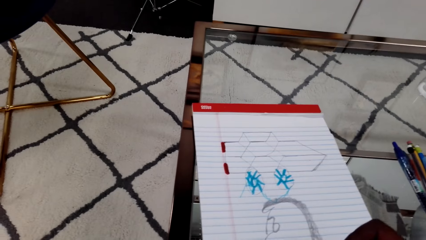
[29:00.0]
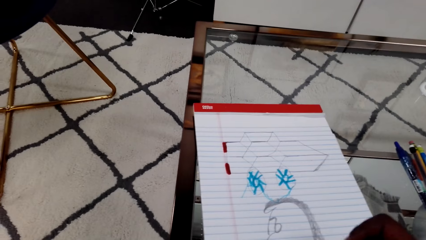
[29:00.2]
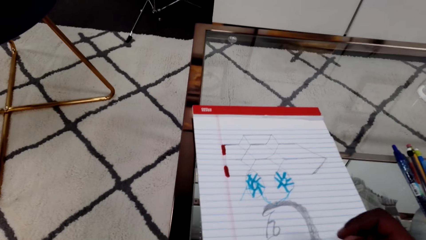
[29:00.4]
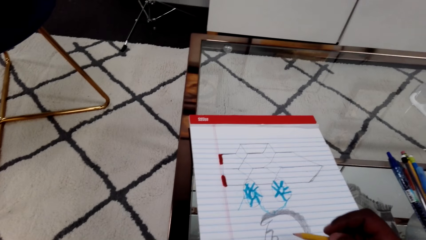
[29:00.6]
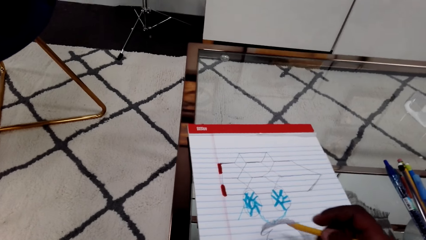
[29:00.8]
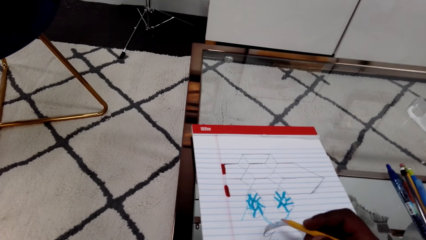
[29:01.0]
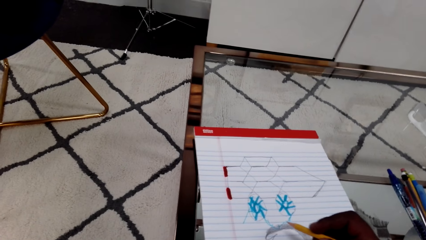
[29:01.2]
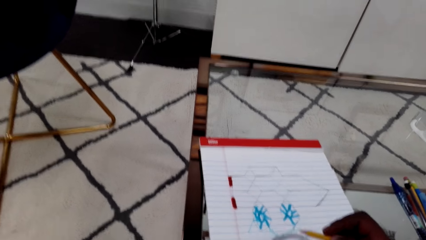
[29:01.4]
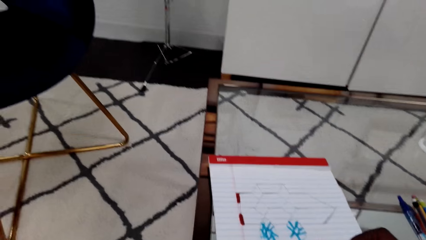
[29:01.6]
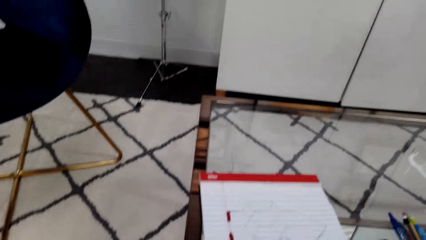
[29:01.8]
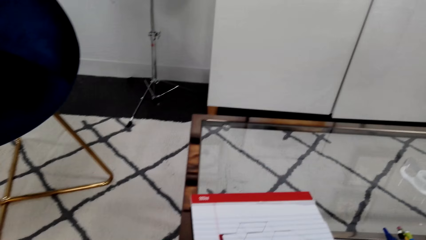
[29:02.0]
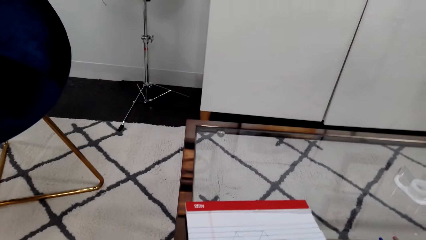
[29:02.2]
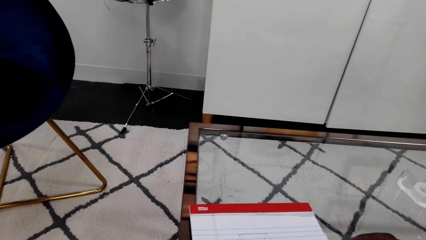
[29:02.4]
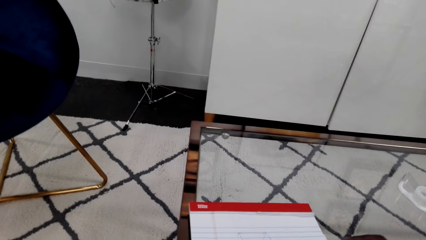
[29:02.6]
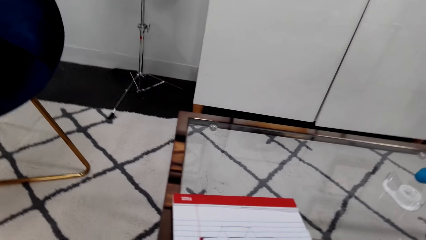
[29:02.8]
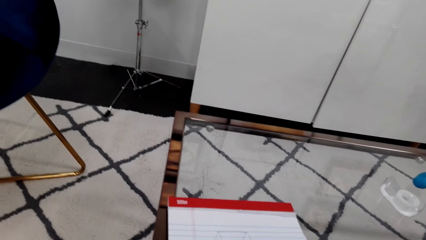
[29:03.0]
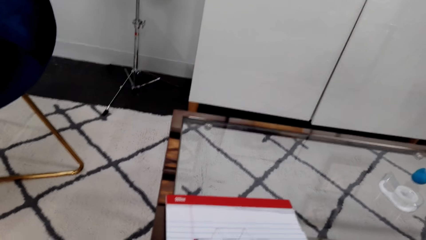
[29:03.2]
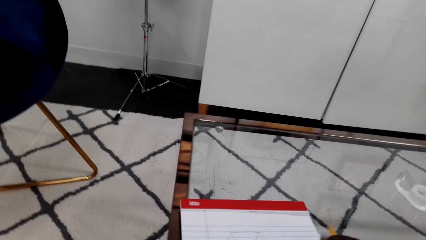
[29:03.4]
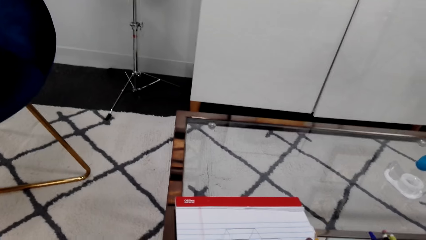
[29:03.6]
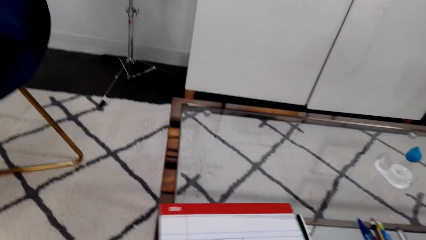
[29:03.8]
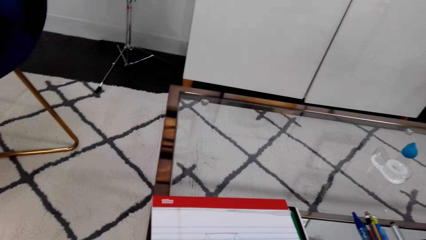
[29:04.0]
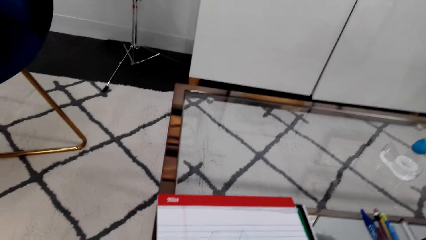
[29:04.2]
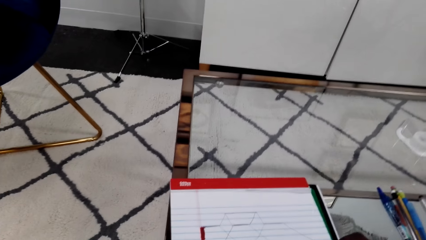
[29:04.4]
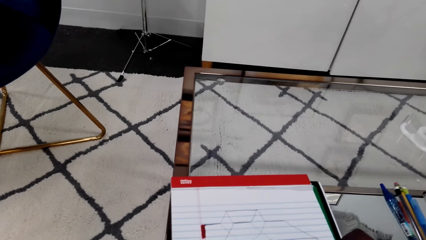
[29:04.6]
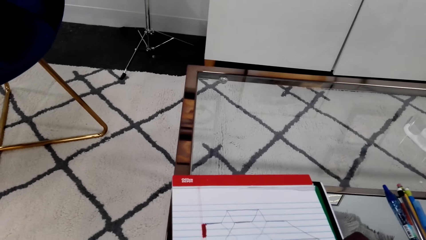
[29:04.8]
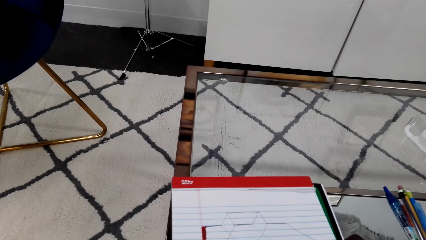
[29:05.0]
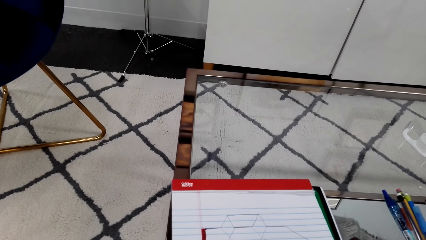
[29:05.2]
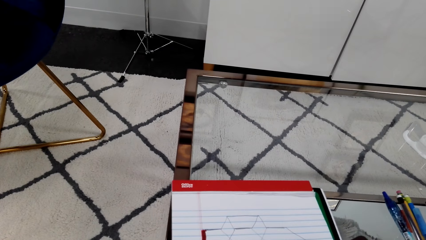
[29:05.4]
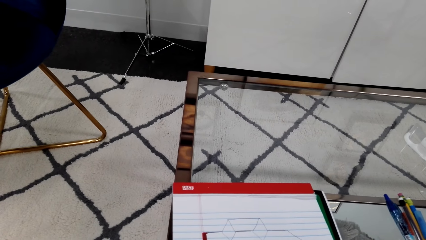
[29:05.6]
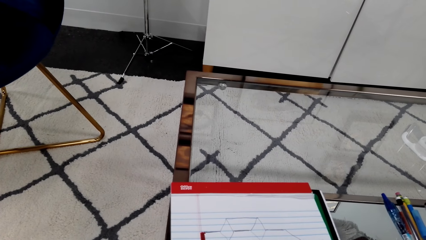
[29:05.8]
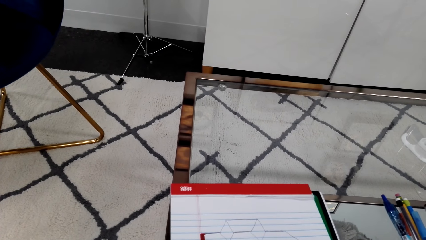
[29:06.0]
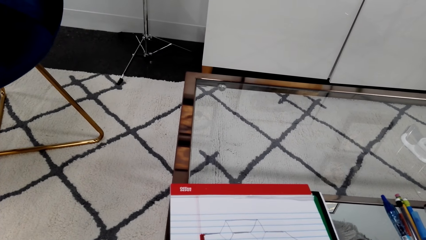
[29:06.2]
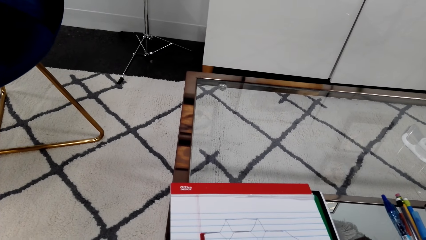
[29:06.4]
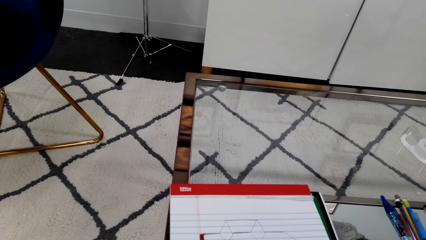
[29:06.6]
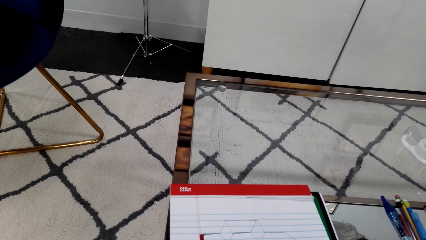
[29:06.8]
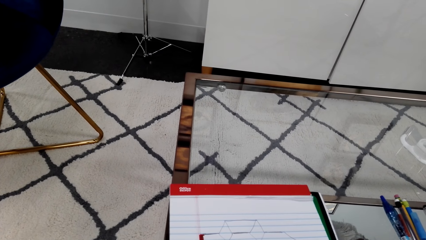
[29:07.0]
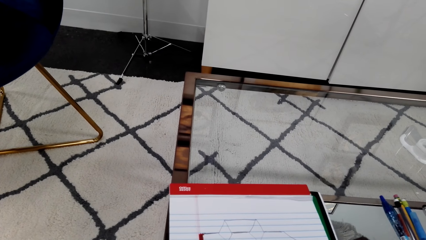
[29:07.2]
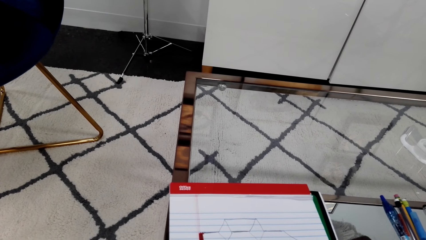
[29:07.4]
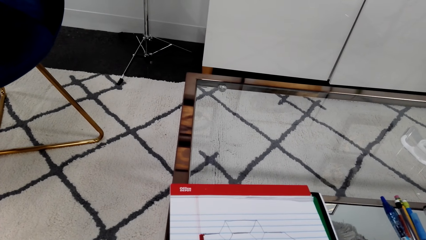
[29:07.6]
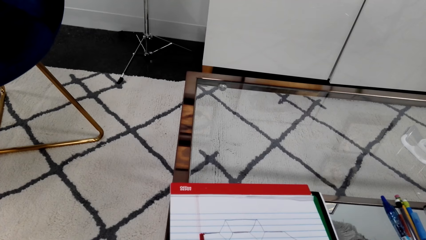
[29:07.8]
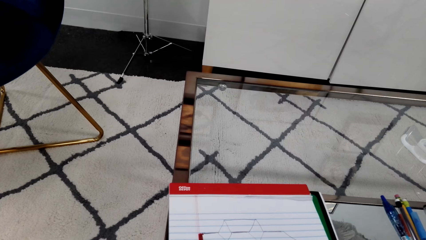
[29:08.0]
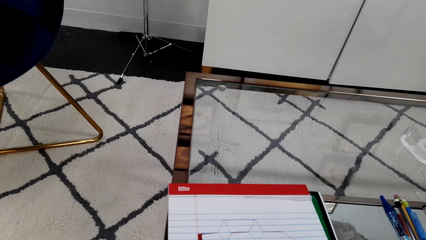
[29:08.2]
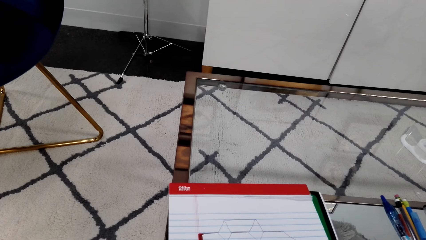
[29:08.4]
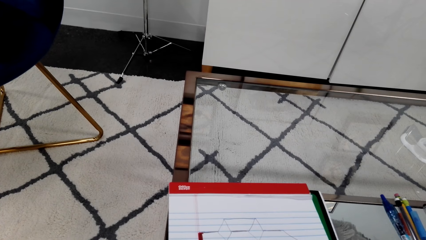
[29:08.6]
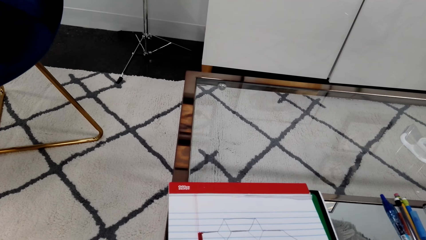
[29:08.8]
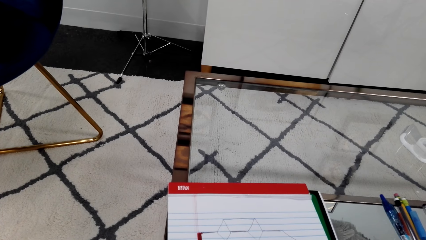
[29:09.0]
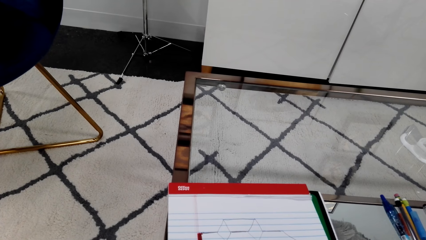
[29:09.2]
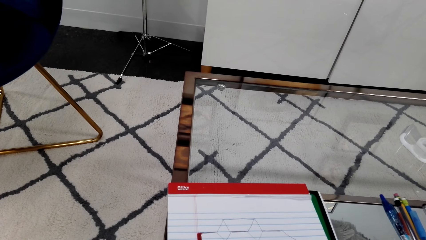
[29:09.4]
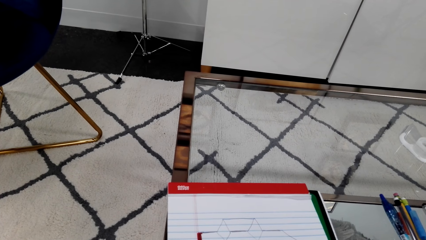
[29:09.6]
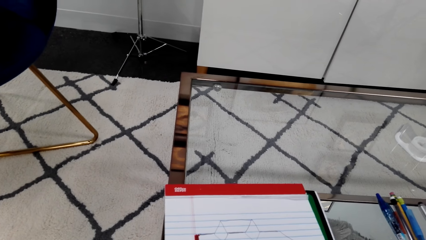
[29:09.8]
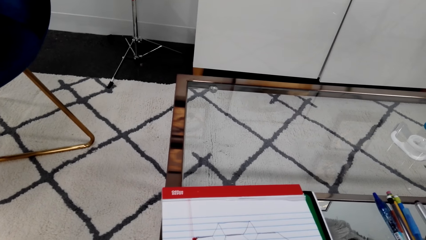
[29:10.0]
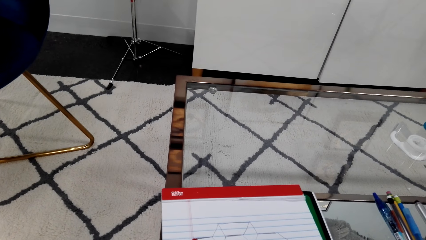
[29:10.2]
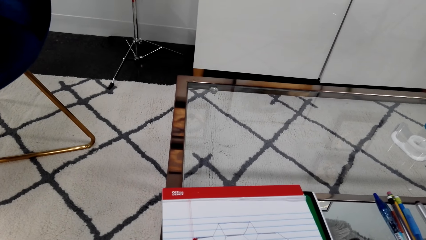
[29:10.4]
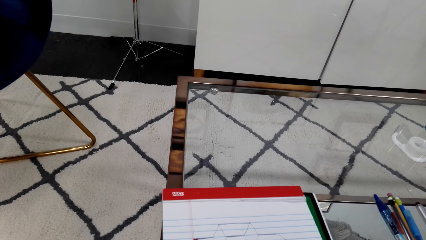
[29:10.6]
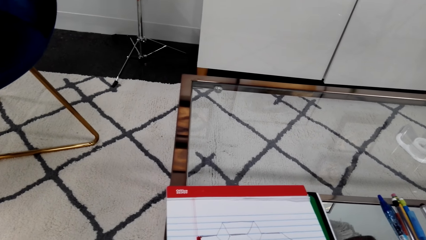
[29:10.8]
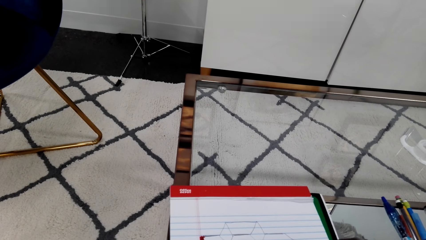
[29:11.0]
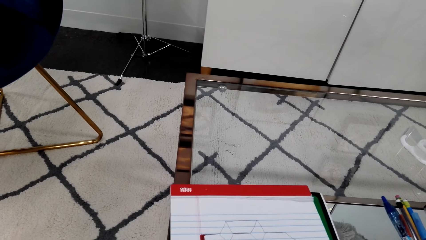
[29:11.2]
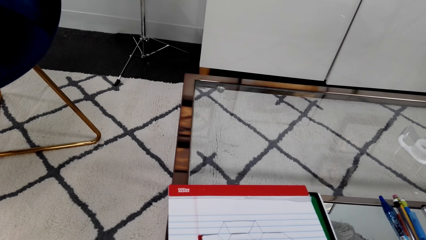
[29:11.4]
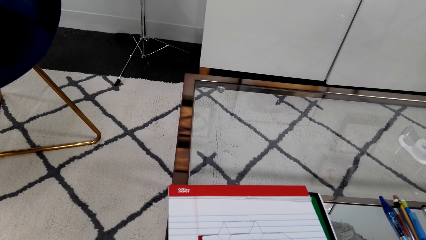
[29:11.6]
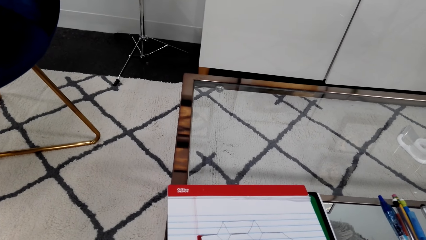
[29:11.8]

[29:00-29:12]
The camera wearer lifts the drawing pen. They pull the drawing book. They draw a sketch on the book with the drawing pen.

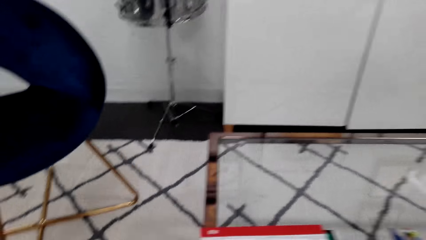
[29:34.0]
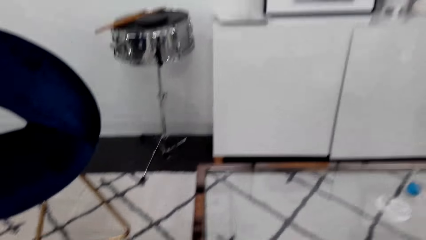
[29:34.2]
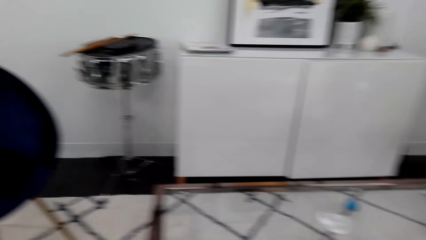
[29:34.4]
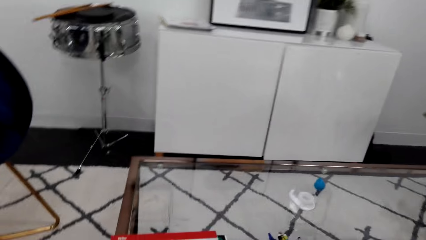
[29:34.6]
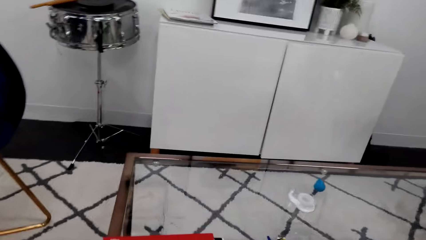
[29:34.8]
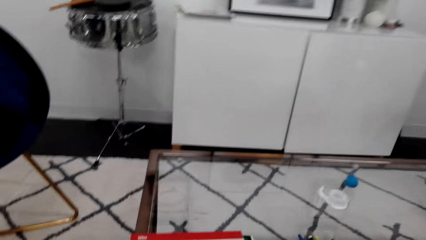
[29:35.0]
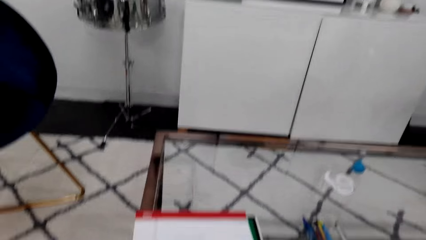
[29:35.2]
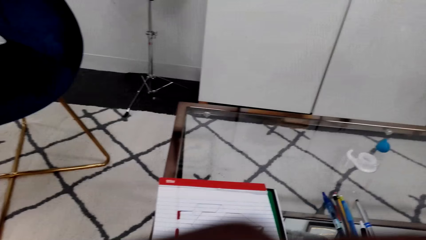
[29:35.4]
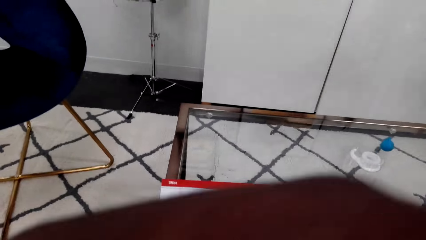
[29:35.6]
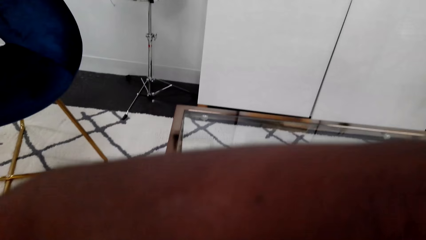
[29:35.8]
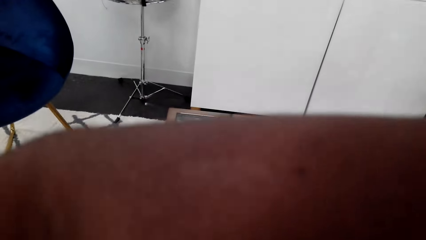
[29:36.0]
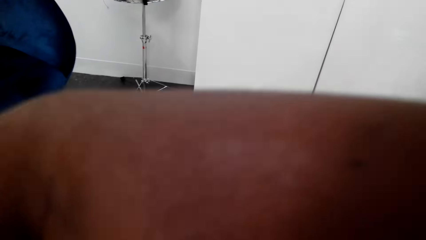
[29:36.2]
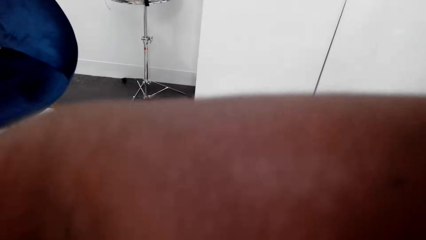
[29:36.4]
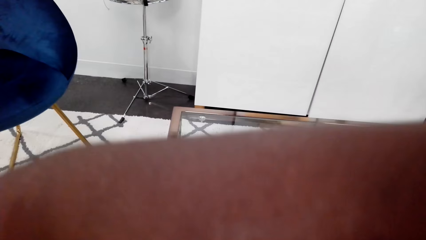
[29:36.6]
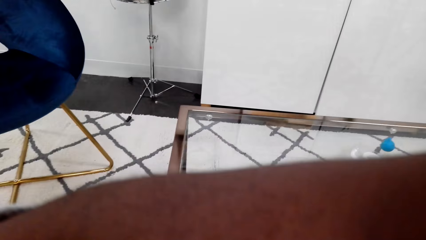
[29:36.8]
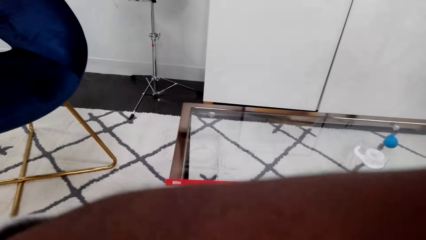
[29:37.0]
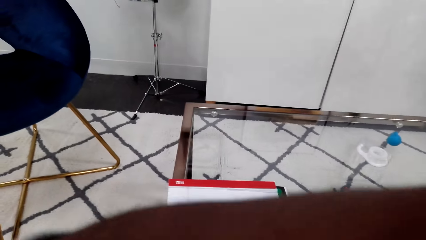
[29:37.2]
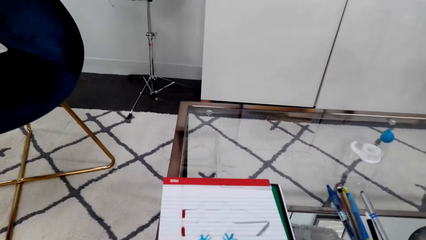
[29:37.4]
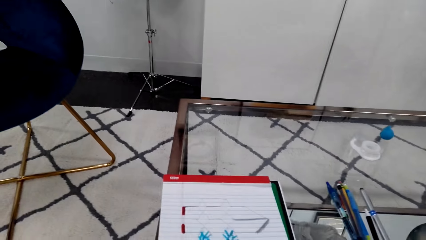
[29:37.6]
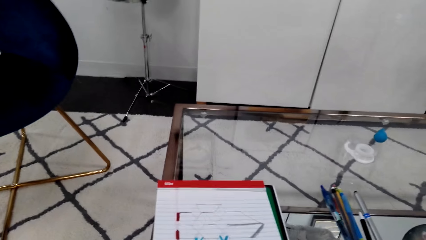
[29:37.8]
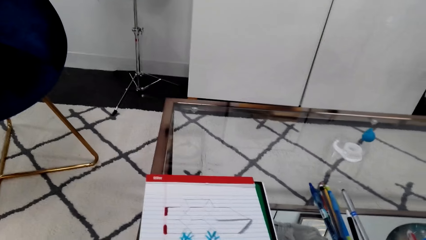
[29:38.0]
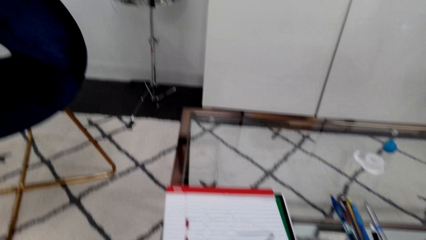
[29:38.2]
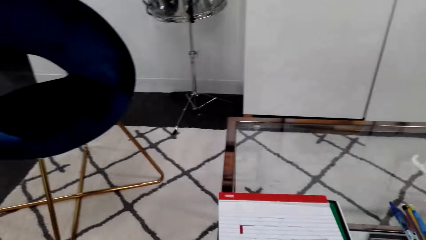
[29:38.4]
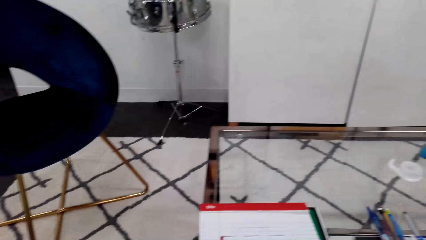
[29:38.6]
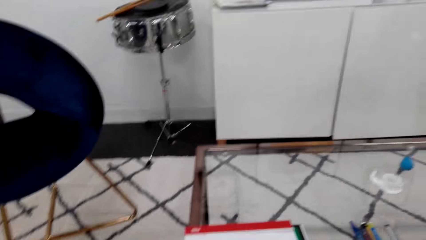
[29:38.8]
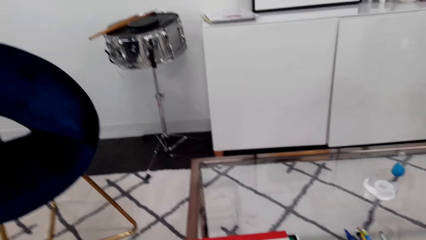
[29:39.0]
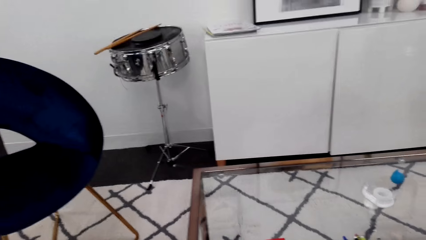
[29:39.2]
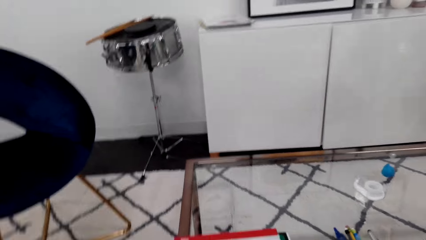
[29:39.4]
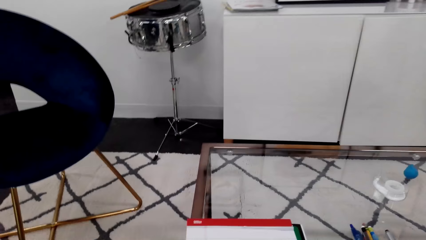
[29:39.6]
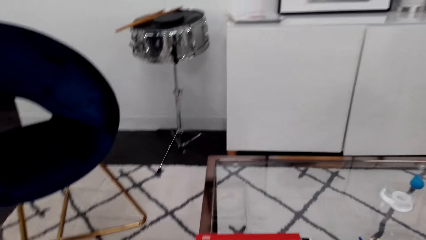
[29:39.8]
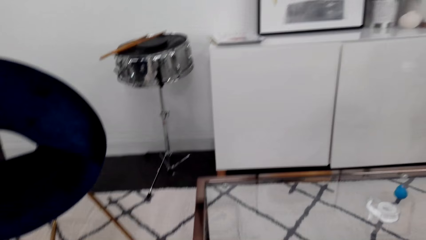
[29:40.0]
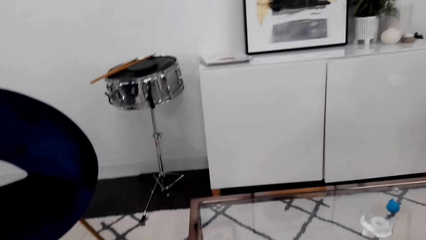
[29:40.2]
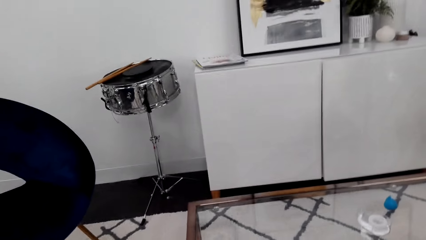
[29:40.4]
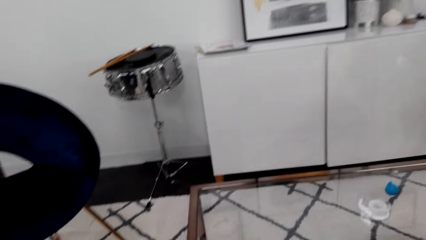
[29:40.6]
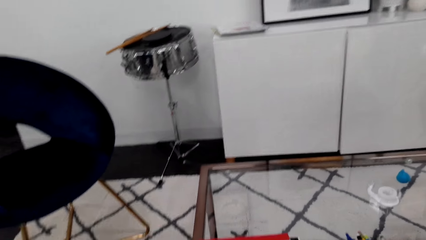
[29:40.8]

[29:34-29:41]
The camera wearer lifts his left arm. He talks to a person over the phone.
